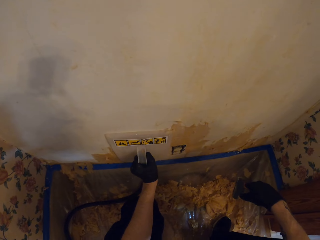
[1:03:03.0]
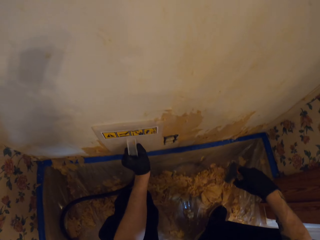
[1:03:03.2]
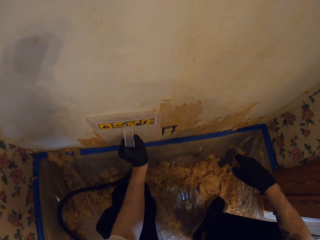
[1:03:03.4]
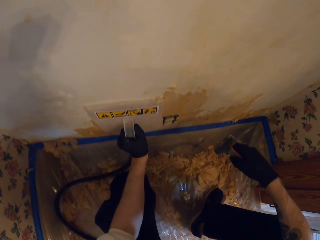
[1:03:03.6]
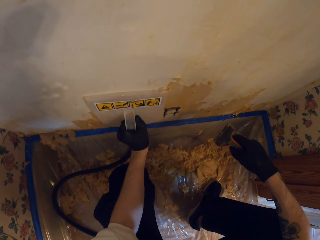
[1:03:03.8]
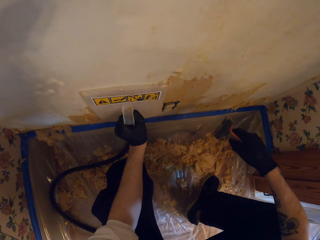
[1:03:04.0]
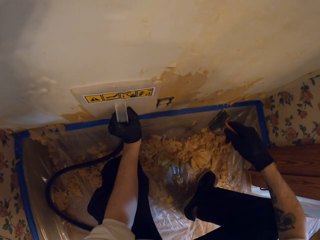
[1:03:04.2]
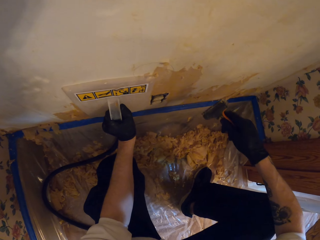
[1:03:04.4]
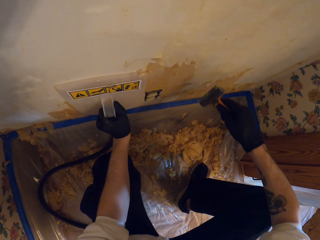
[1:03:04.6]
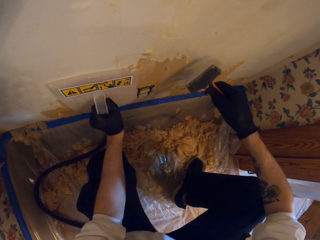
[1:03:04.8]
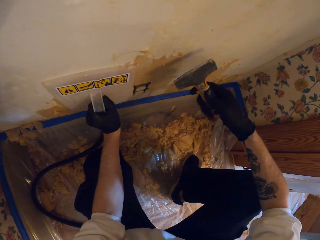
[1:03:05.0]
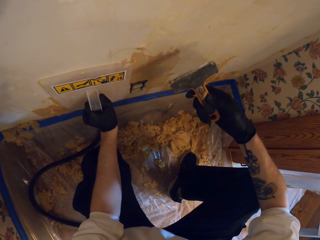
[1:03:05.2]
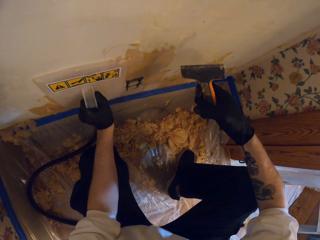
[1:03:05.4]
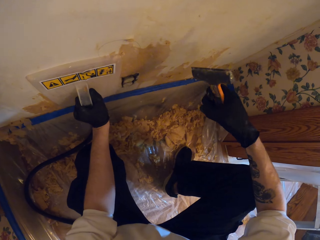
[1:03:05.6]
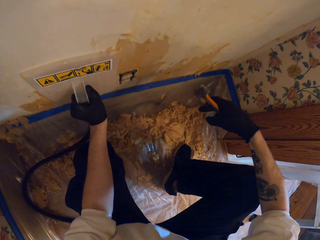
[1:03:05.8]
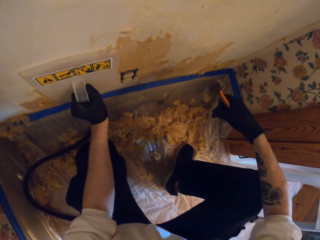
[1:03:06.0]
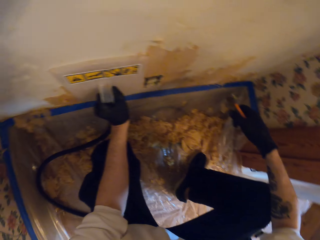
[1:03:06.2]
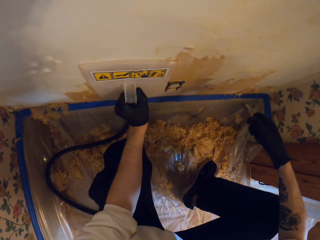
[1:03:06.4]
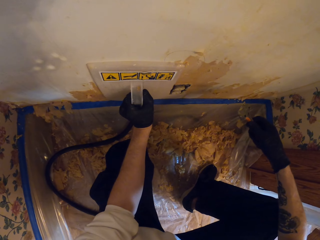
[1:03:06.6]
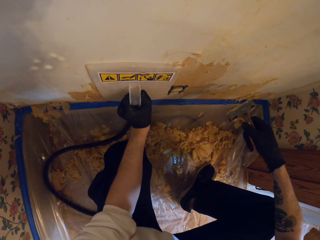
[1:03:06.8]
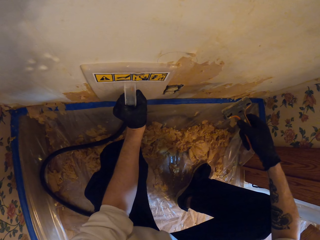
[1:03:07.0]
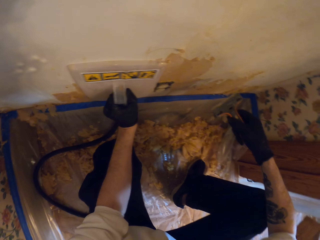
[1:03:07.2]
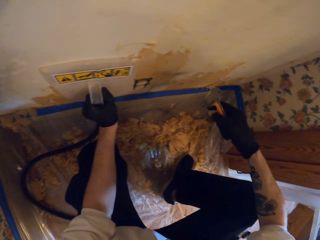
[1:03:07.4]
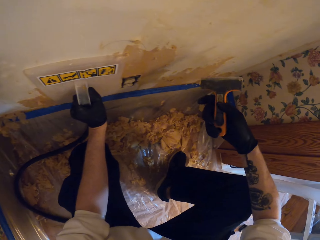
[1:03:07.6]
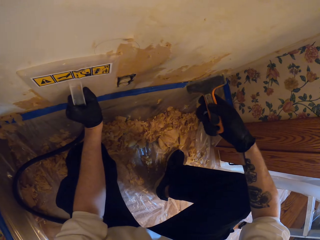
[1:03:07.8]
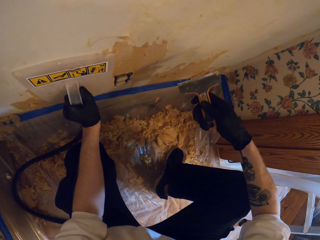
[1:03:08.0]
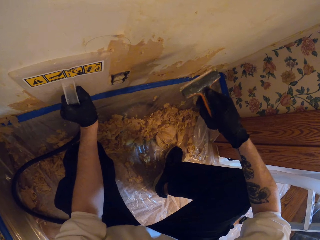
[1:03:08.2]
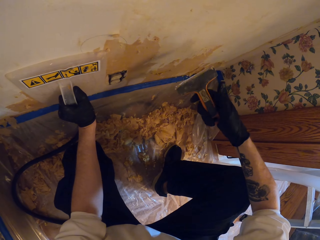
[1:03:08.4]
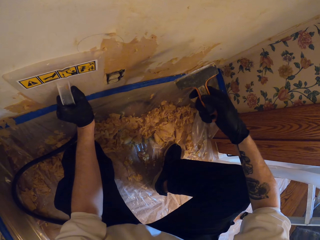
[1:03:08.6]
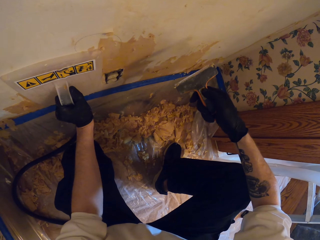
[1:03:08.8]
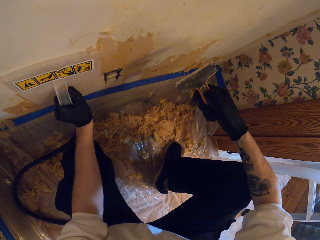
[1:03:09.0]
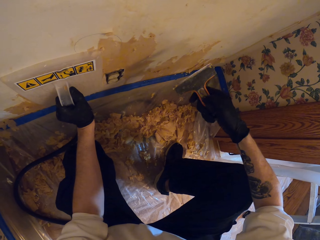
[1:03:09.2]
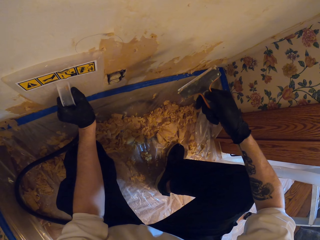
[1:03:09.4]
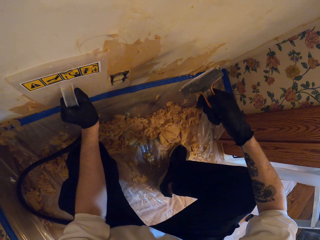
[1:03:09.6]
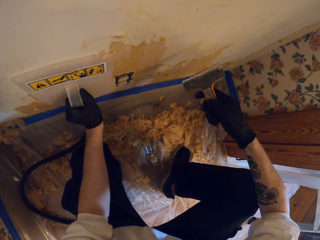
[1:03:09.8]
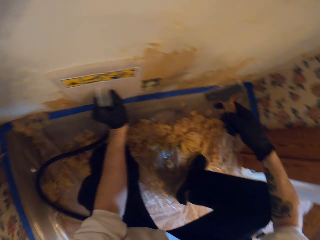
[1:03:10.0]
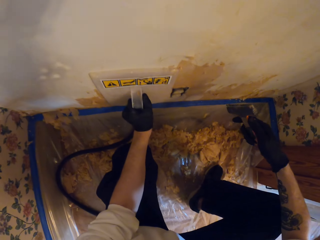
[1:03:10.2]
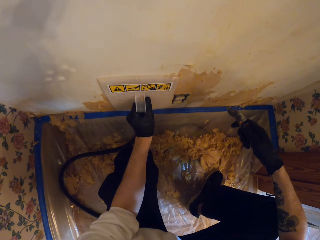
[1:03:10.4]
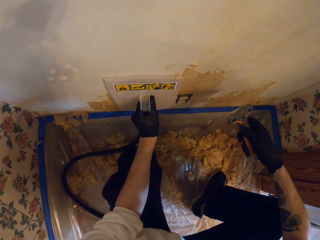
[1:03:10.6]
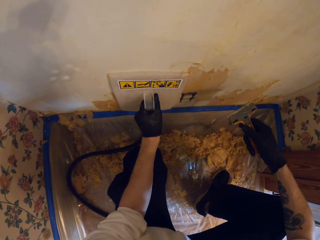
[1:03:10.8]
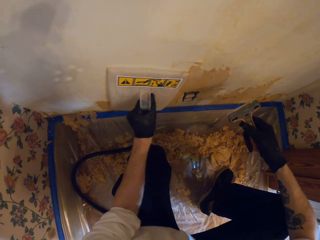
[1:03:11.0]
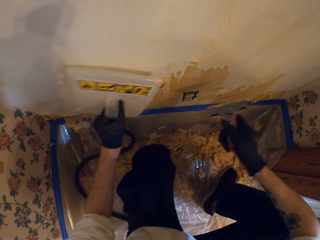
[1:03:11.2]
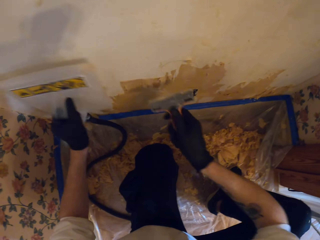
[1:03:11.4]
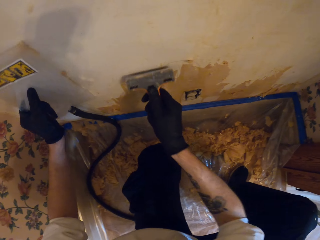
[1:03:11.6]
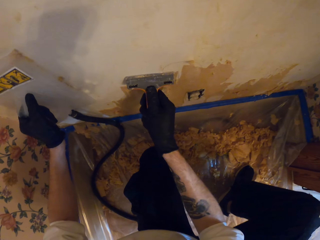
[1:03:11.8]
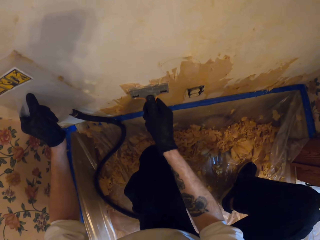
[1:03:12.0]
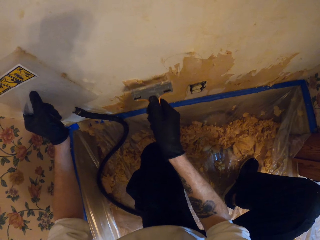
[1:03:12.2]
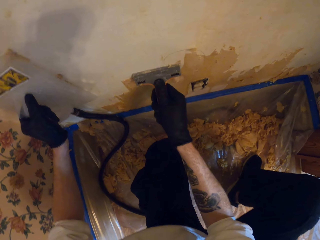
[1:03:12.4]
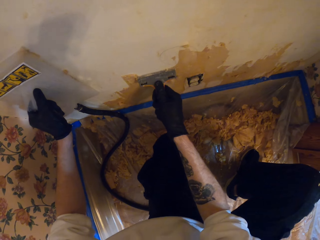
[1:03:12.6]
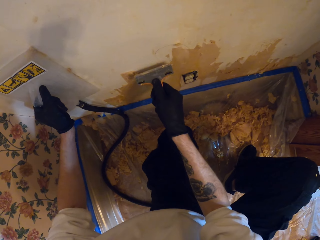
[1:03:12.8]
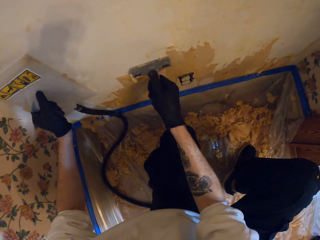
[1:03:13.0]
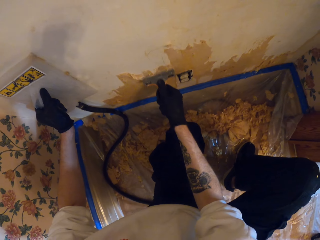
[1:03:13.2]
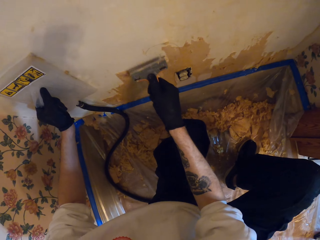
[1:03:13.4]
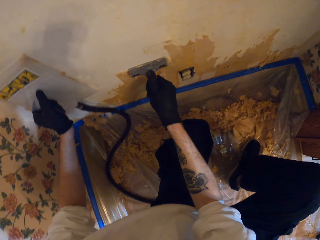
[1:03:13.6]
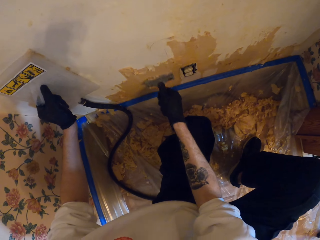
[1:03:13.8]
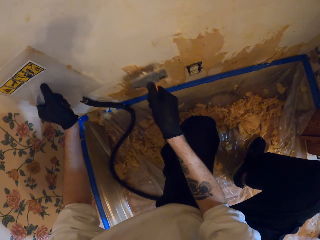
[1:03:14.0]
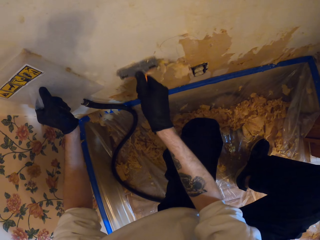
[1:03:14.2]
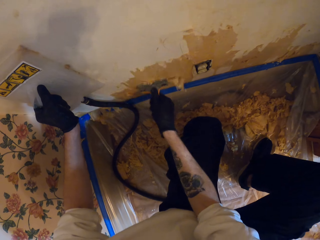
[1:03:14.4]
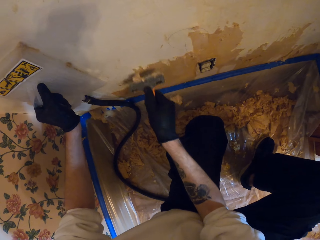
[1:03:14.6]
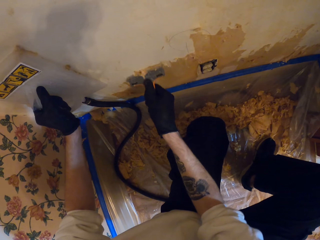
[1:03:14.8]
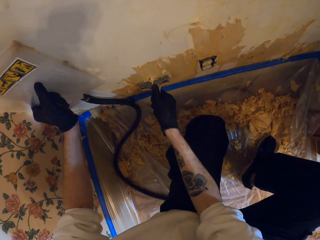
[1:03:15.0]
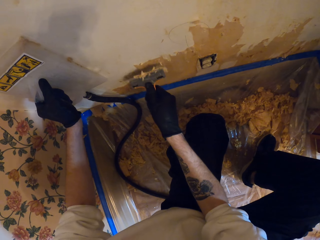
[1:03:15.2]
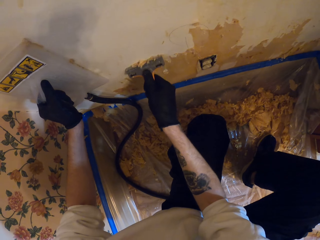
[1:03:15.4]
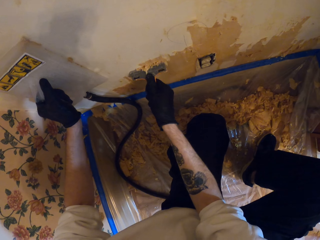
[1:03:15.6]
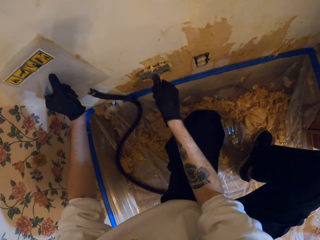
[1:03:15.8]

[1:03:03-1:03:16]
The camera wearer removes steam wallpaper from the wall. They place the steam wallpaper stripper on the wall. They scrape the wall with a putty knife.

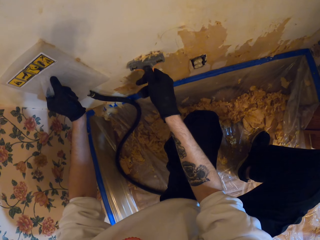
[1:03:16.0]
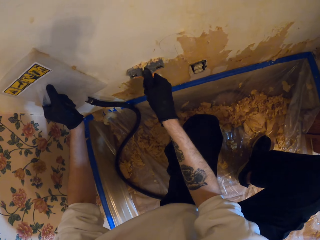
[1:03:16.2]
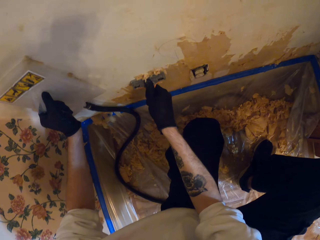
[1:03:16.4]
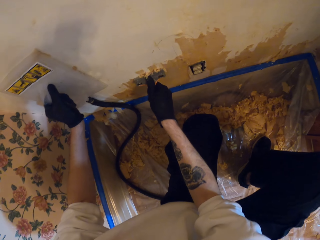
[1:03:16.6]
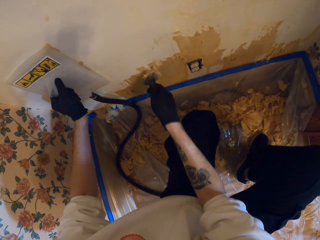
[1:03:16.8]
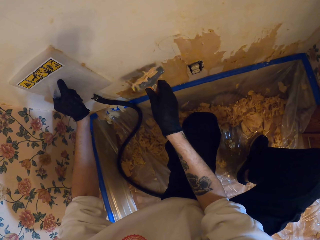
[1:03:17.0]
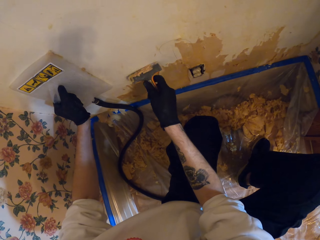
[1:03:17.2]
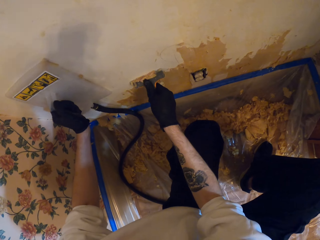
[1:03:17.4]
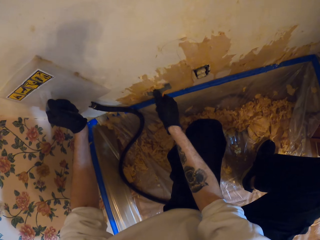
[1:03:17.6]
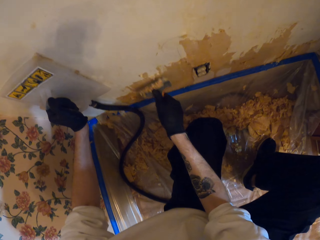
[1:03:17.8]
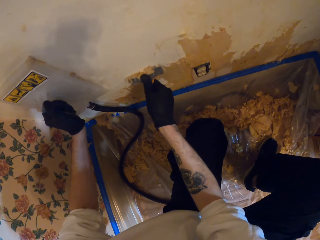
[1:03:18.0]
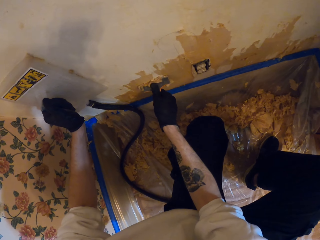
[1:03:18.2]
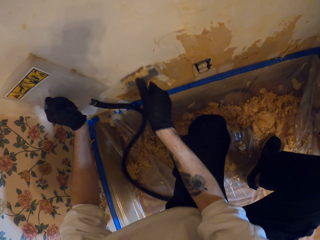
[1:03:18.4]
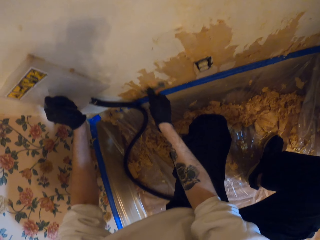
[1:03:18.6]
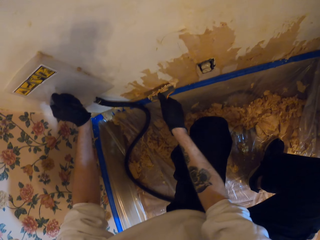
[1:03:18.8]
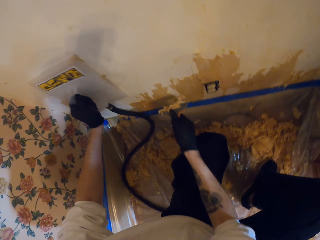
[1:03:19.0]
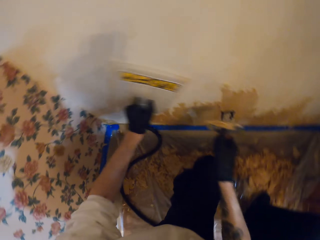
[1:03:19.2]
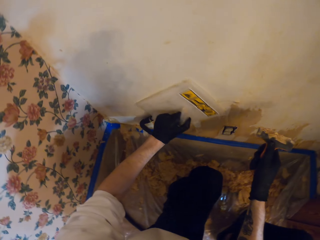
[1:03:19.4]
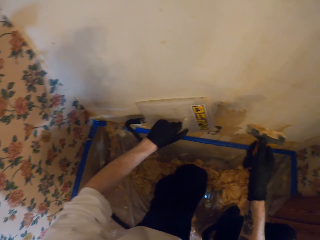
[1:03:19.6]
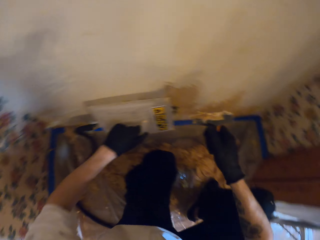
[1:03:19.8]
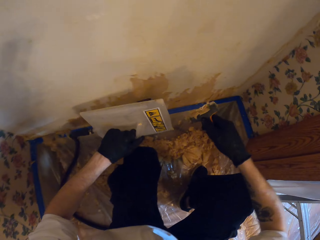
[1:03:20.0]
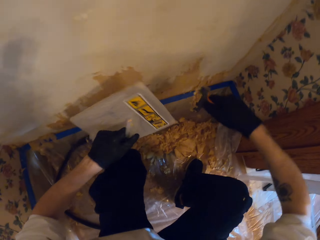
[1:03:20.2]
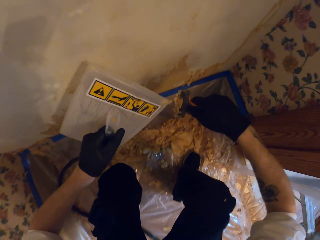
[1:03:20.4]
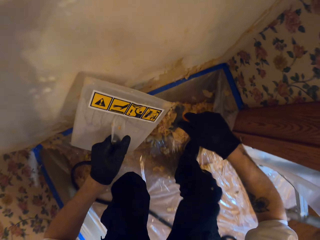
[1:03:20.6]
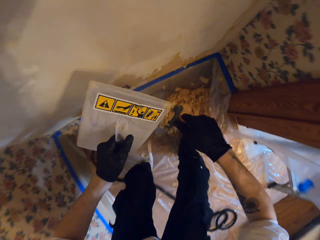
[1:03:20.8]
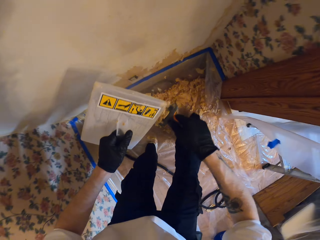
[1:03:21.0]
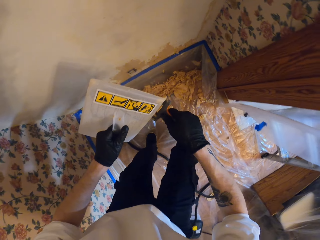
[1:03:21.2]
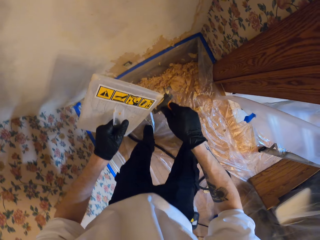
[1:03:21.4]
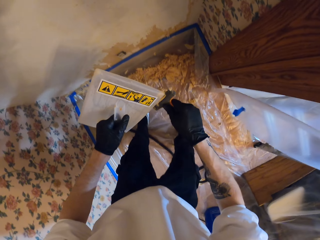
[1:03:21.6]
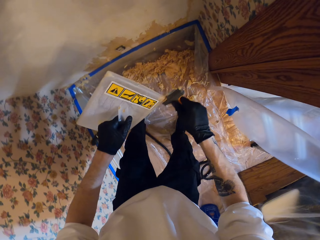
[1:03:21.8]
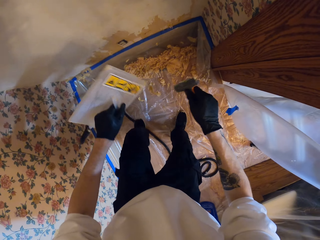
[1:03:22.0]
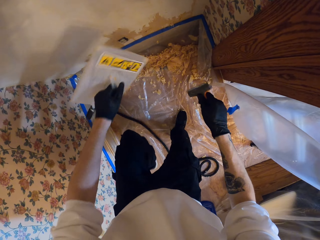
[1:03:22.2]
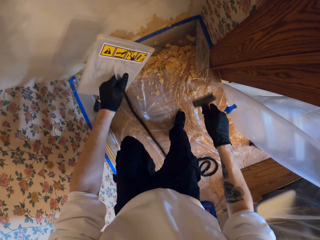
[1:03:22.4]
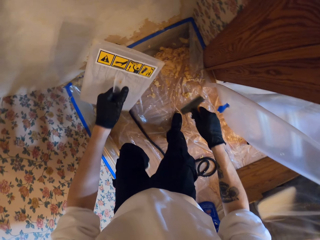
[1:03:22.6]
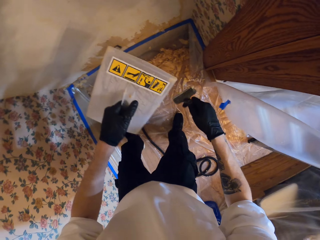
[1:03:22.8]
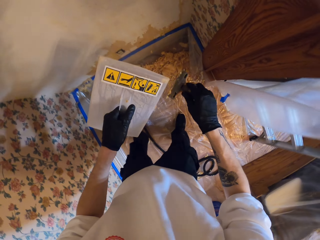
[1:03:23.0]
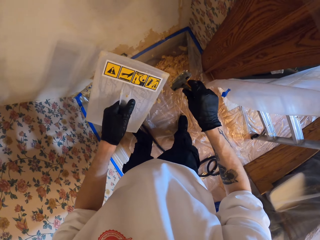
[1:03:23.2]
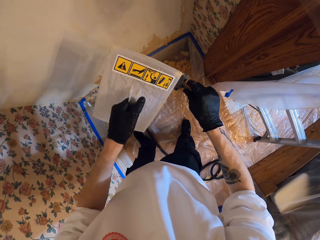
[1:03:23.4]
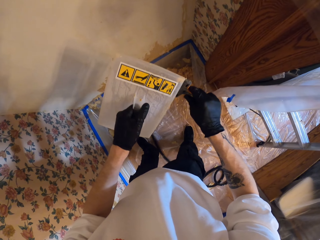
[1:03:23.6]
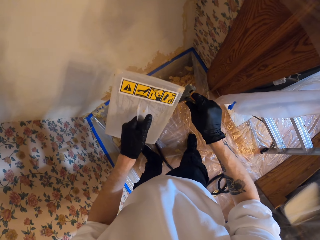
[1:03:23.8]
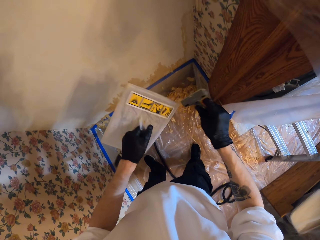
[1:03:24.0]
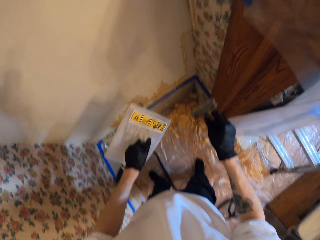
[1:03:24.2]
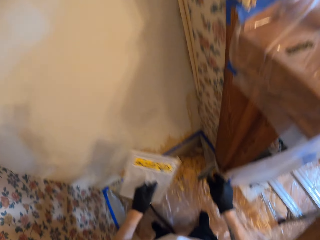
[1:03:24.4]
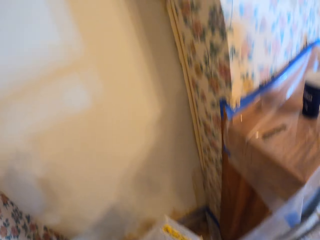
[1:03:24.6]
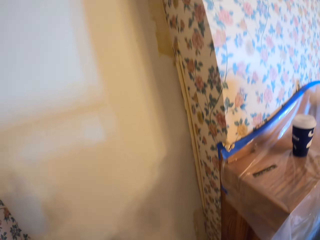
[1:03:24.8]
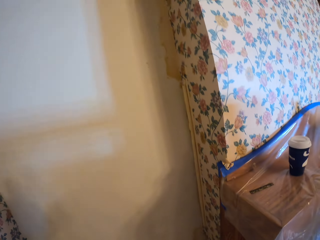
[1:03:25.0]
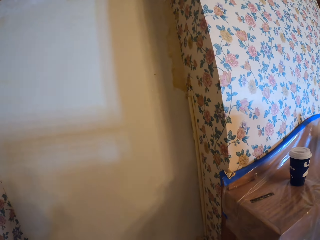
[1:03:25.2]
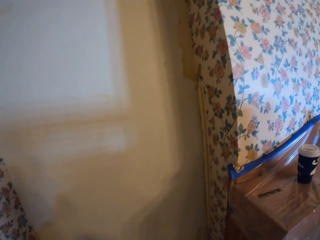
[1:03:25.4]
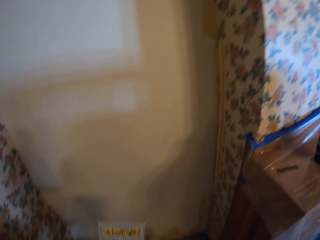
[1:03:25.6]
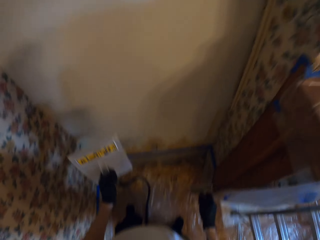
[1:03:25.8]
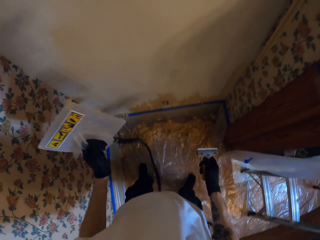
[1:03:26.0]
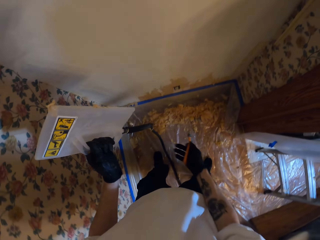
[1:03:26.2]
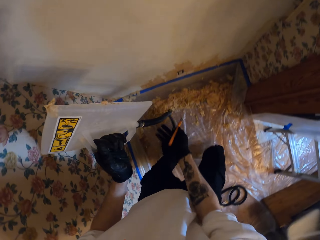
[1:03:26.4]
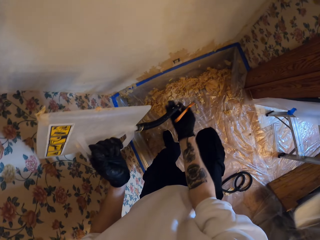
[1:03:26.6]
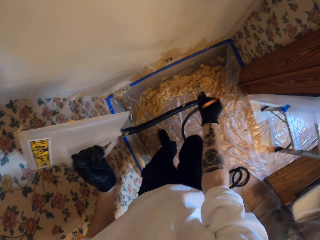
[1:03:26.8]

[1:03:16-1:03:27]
The camera wearer holds the wallpaper steamer on the wall. They remove dirt from the wall scraper. They remove the paper from the wall with the scraper. They stare at the wall. They look around.
